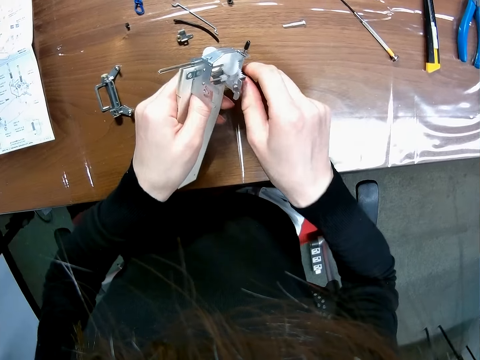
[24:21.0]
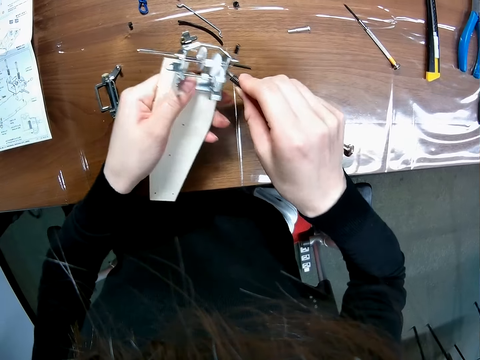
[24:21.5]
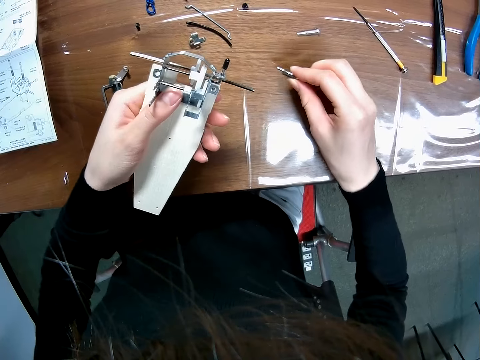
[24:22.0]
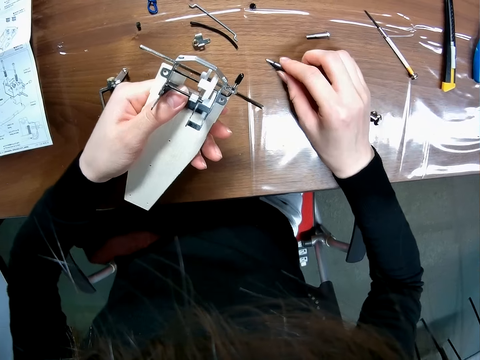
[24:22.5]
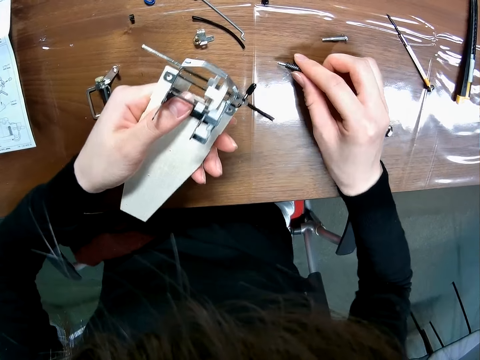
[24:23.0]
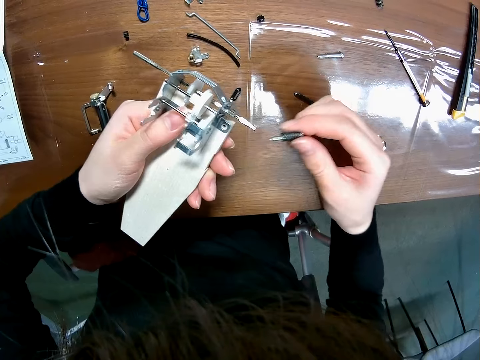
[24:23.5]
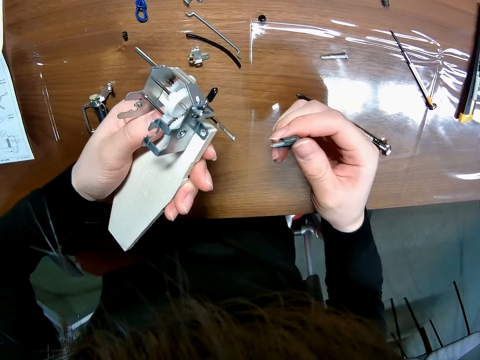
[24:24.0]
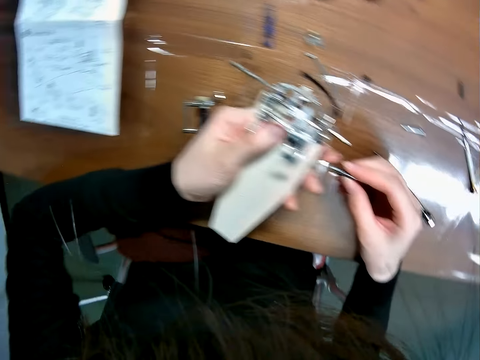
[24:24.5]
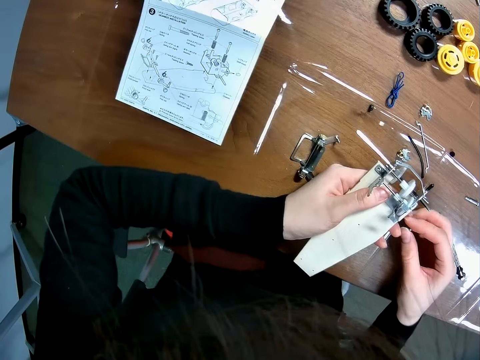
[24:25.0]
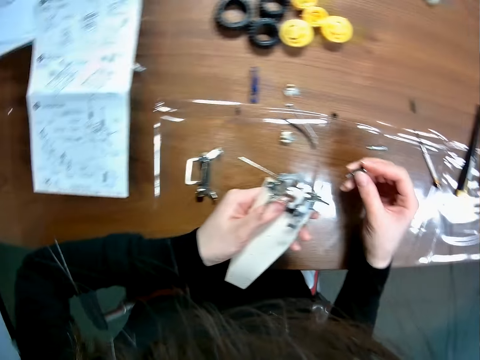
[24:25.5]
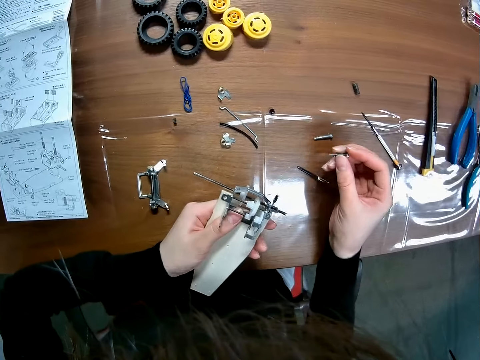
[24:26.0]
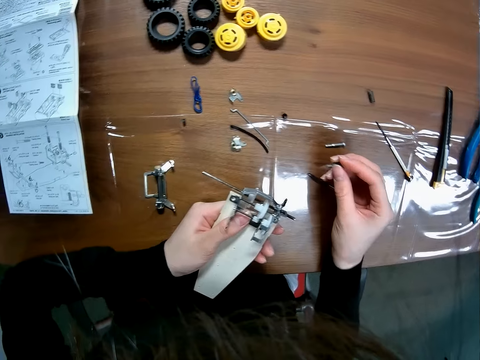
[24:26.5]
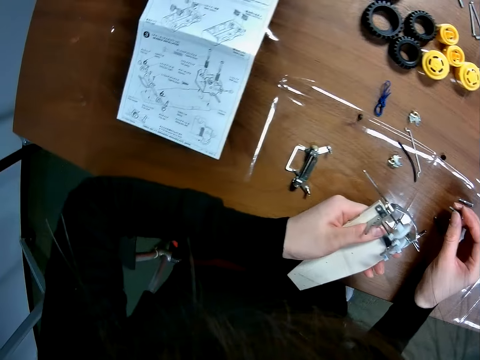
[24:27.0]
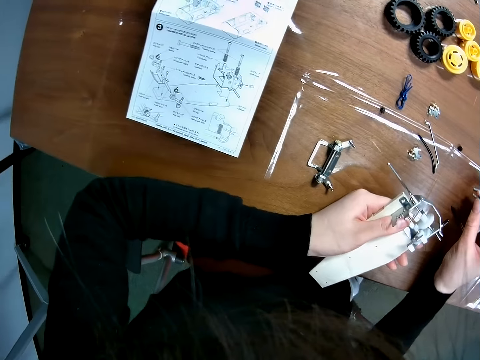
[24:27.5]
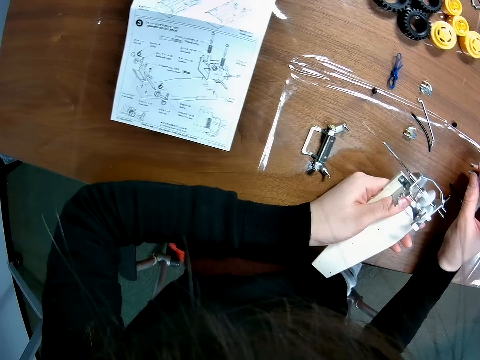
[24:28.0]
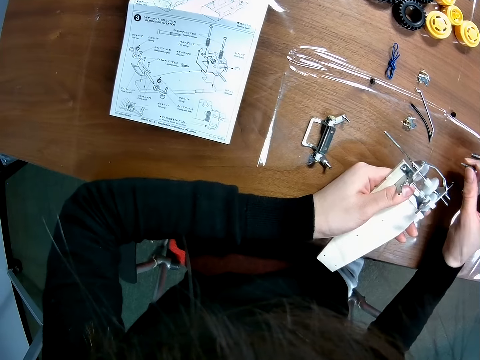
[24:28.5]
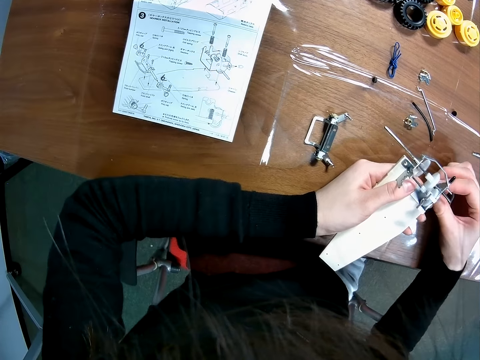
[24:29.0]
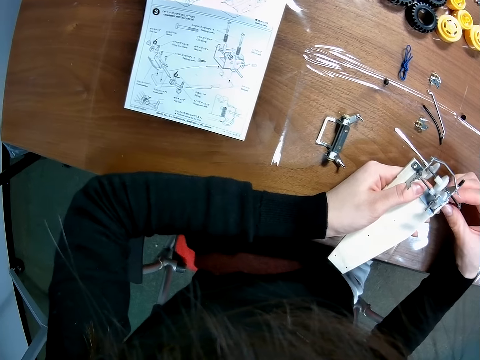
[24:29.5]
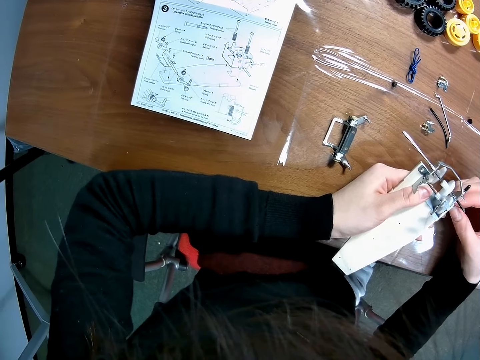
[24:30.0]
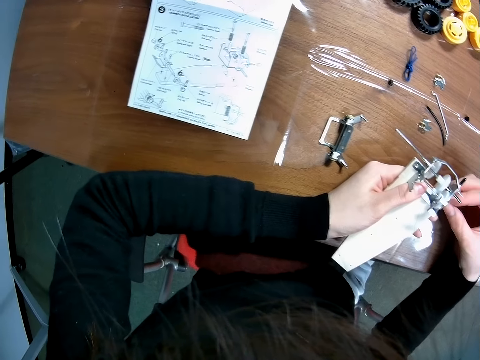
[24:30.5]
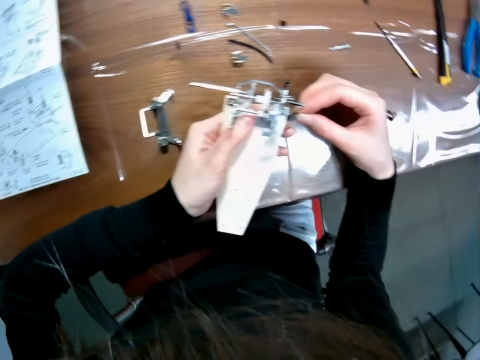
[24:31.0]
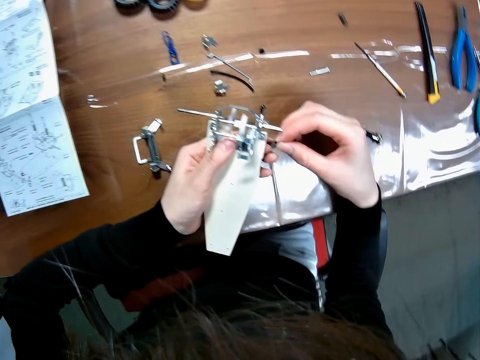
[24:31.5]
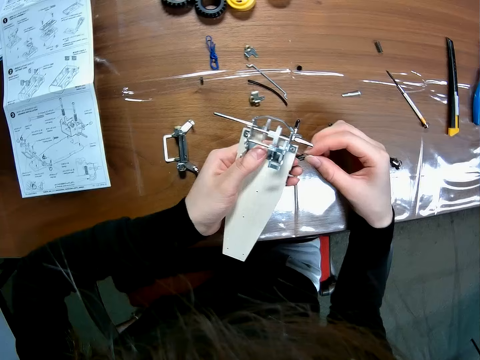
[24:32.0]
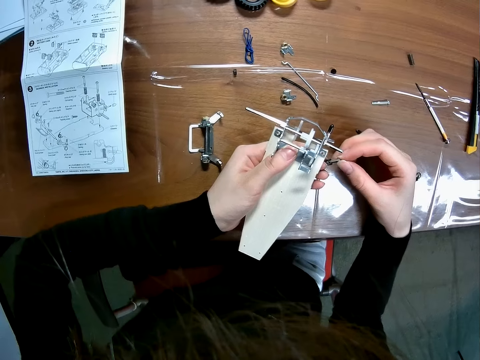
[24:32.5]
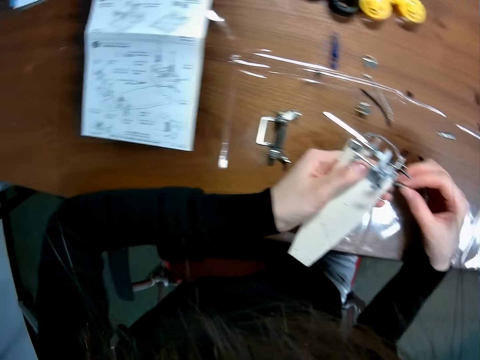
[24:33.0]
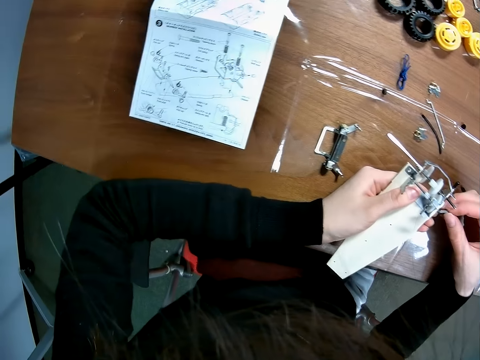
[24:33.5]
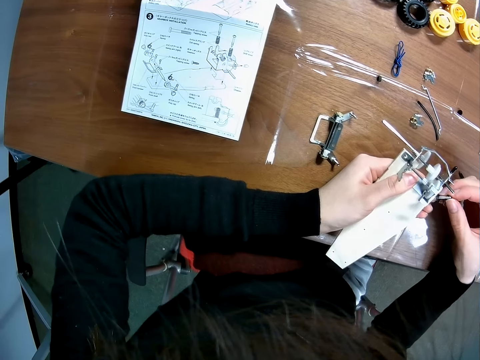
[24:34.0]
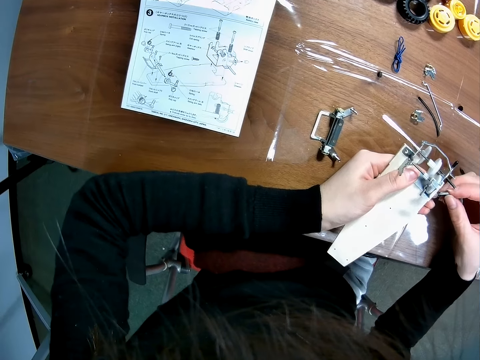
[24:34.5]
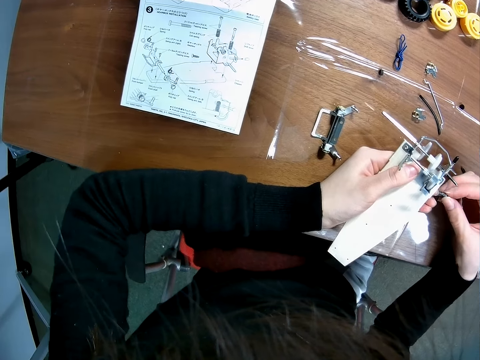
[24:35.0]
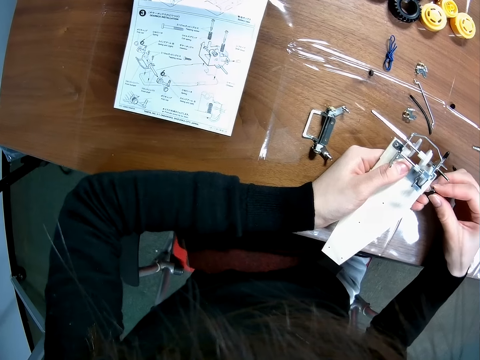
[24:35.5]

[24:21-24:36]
The camera wearer removes the screw from the toy car. They drop the screwdriver on the table. They look at something. They study the paper on the table.

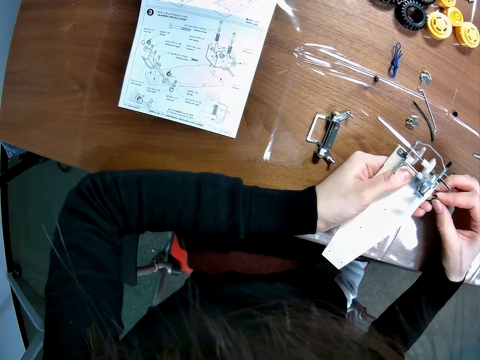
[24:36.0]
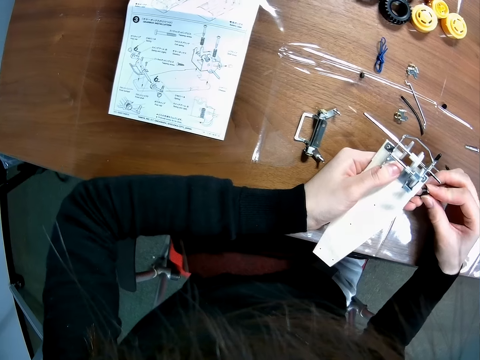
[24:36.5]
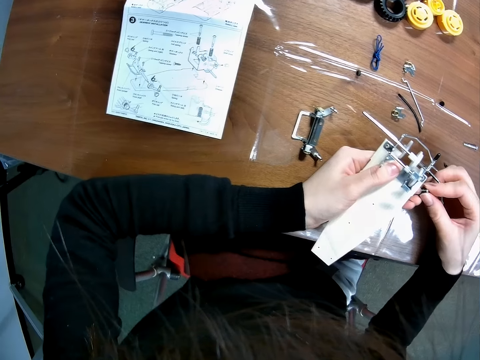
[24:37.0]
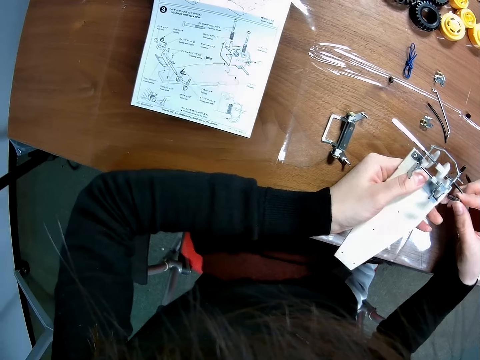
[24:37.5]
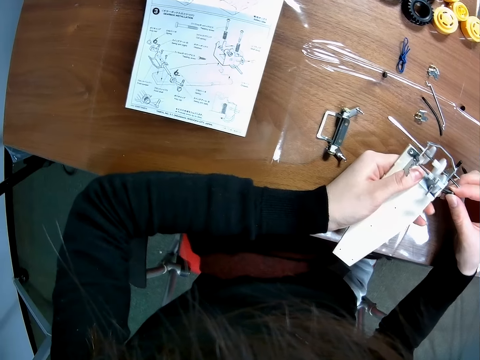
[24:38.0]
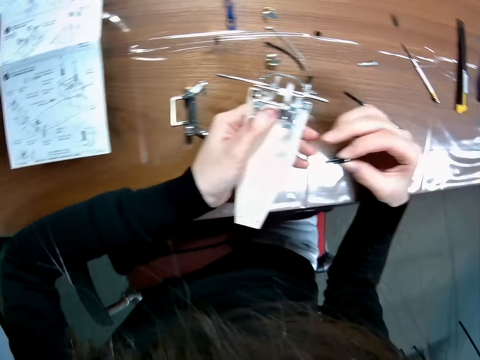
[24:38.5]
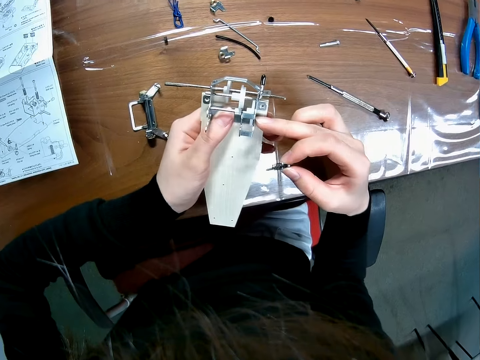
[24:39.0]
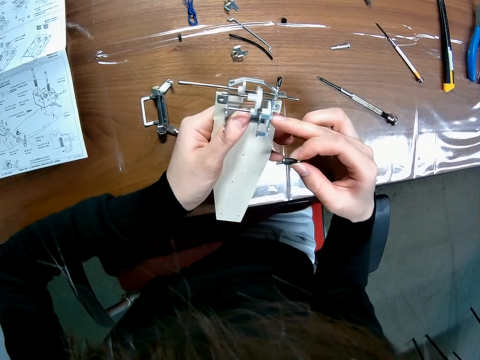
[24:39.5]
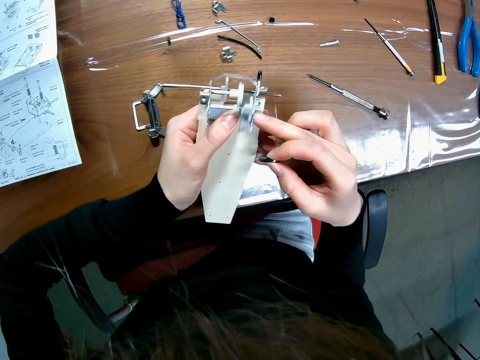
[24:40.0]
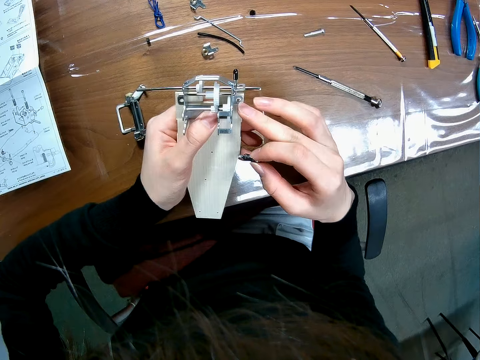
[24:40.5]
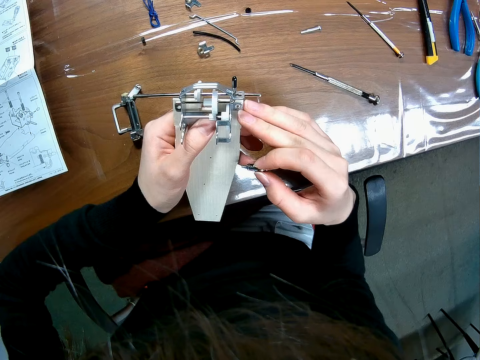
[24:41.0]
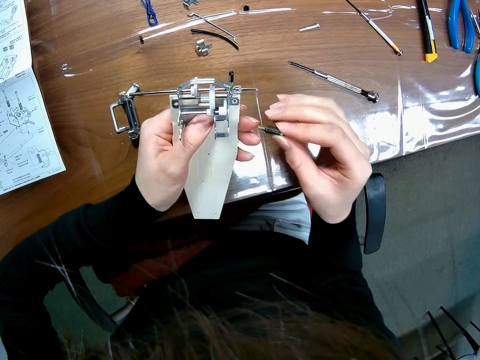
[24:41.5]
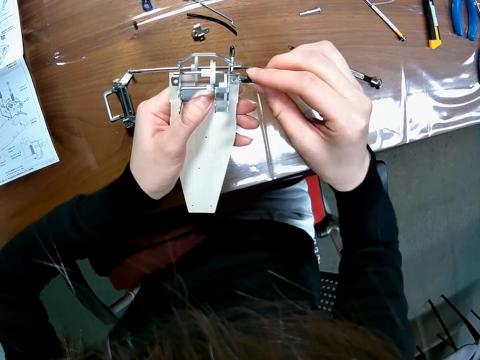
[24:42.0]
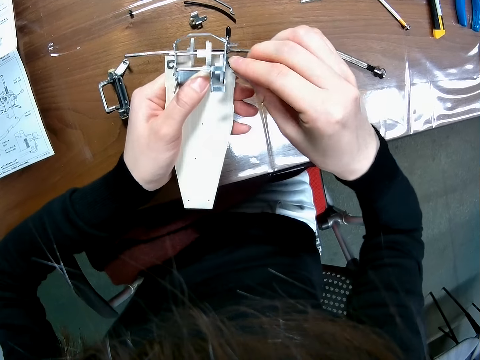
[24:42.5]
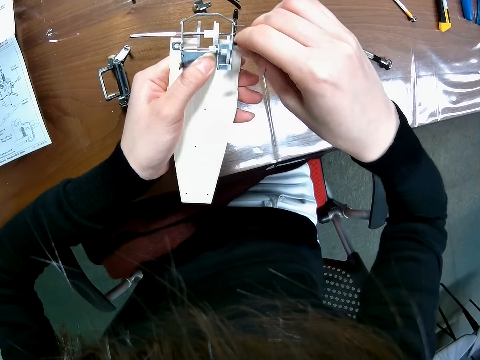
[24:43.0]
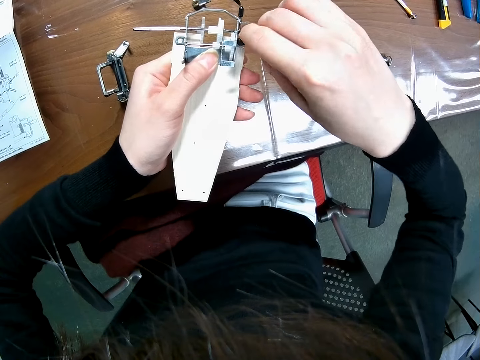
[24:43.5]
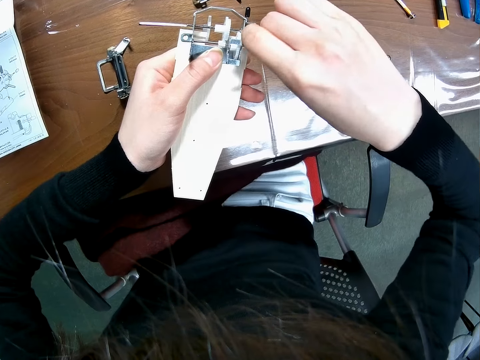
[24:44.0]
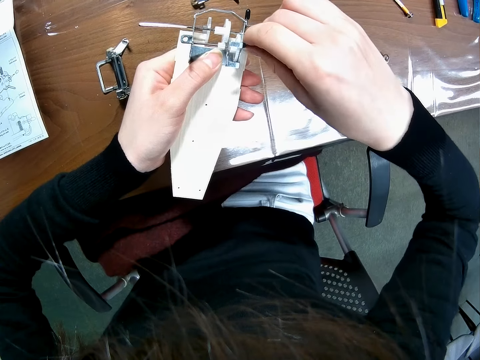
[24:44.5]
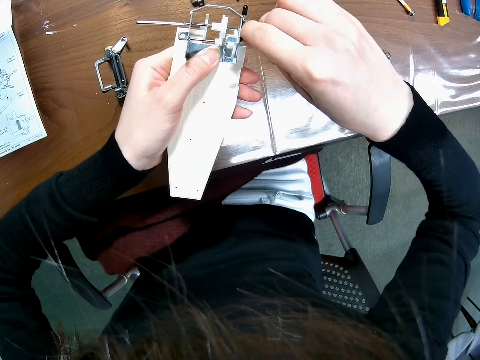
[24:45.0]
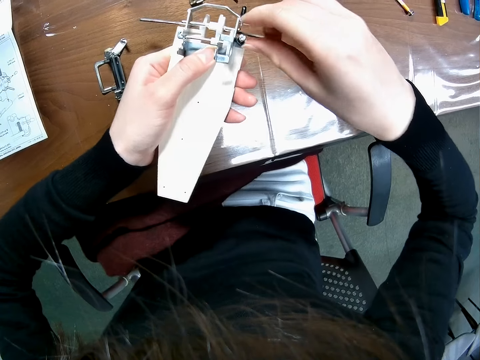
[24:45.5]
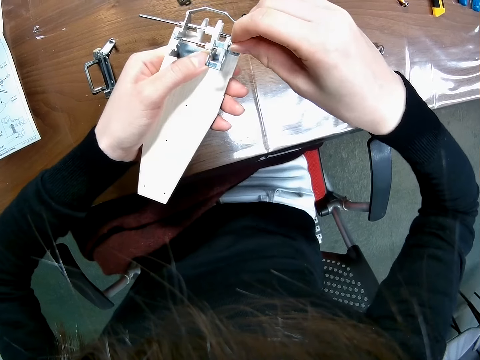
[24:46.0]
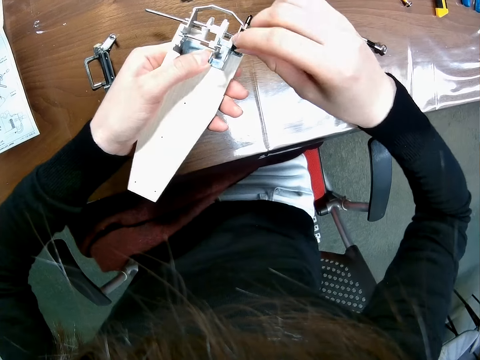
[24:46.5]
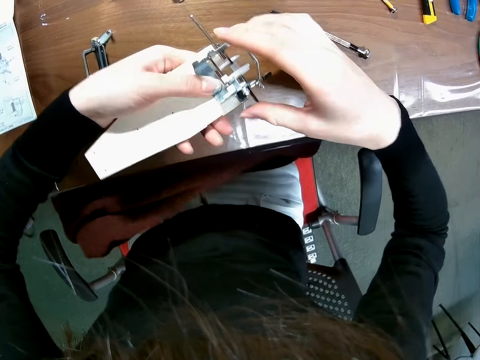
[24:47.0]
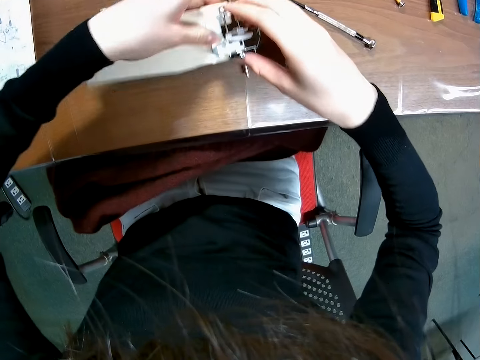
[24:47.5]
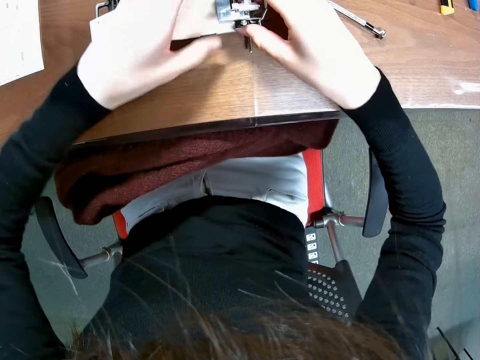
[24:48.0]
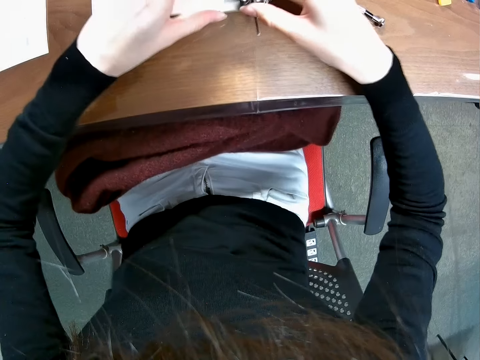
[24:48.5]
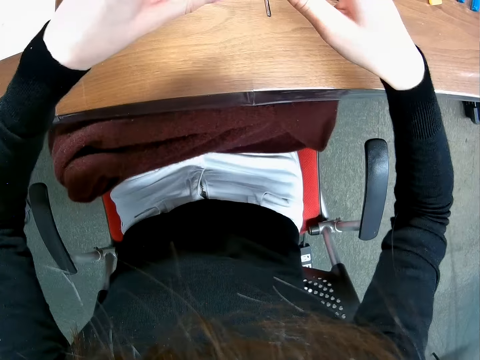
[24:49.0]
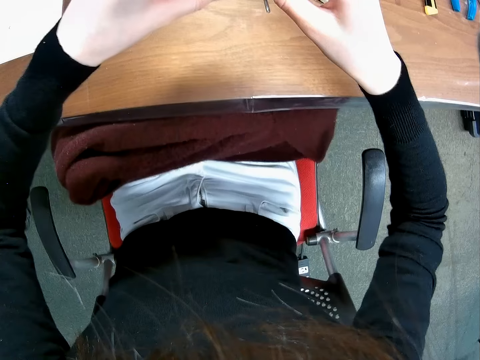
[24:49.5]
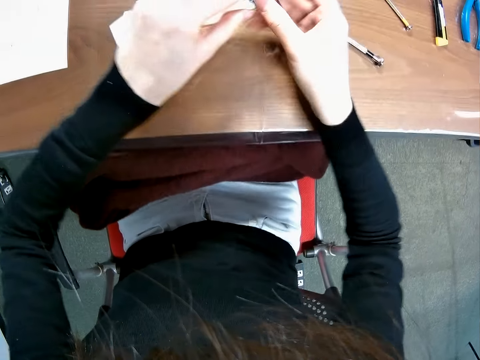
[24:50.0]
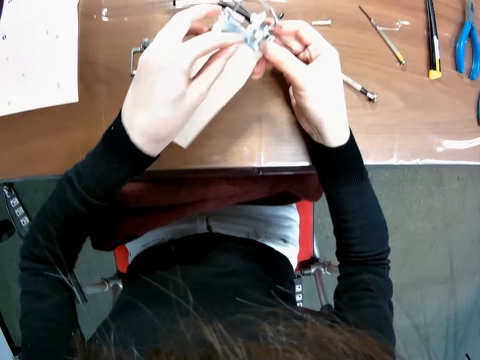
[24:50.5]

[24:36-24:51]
The camera wearer fixes something with the coil spring. They insert the screw into the toy car. They drop the toy car.
